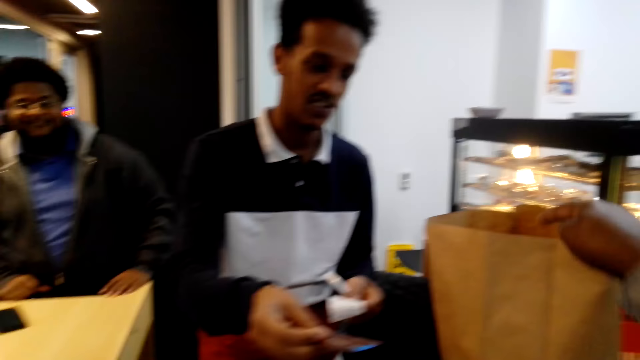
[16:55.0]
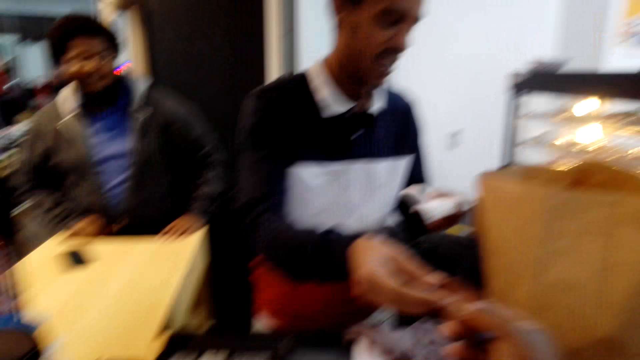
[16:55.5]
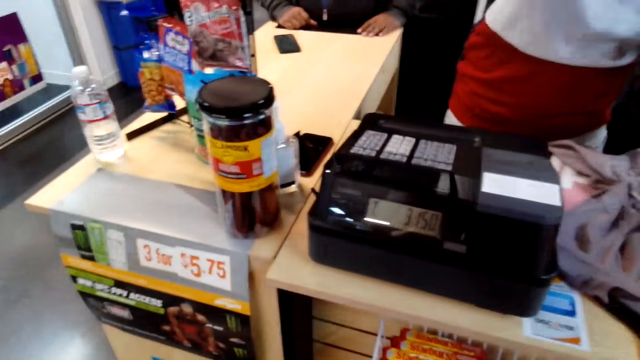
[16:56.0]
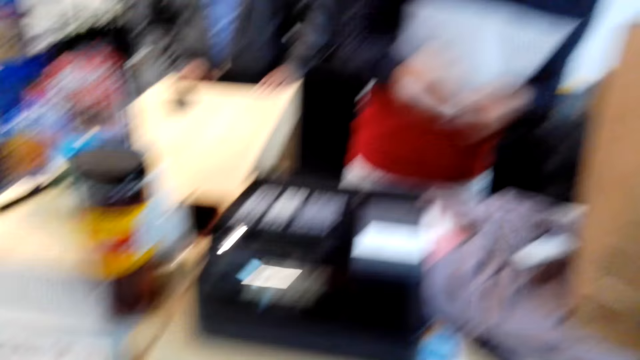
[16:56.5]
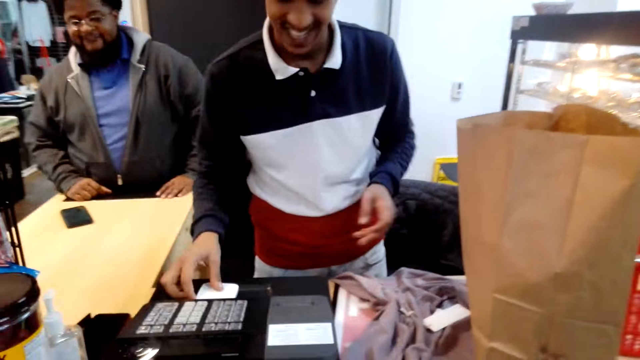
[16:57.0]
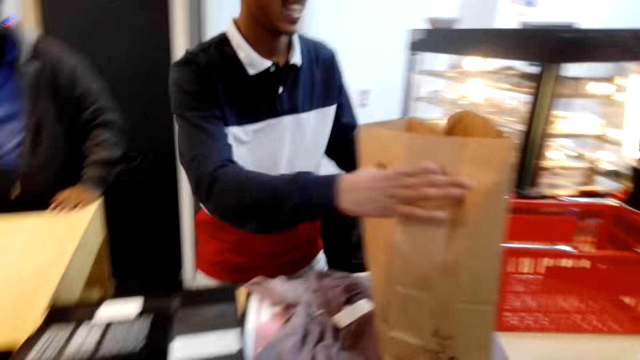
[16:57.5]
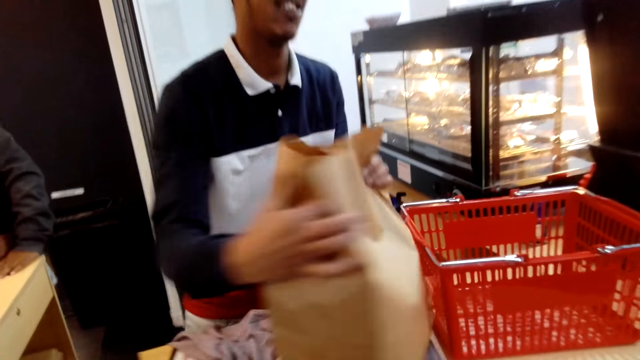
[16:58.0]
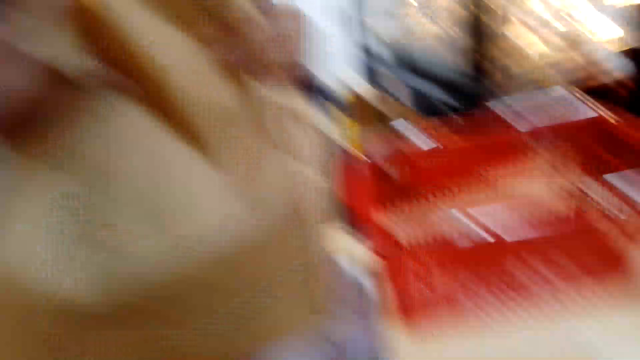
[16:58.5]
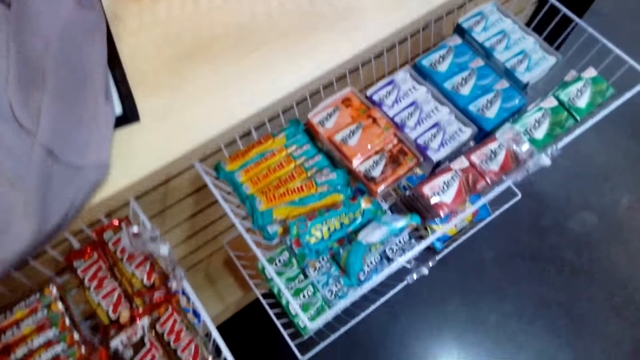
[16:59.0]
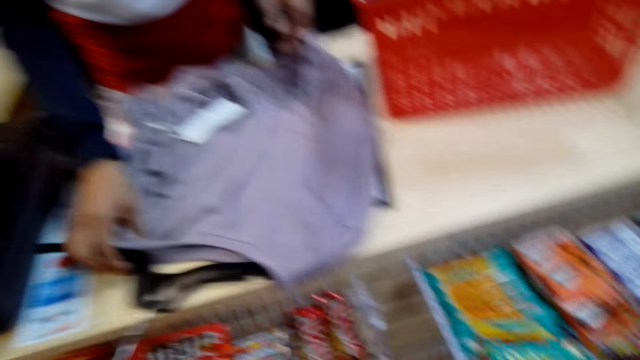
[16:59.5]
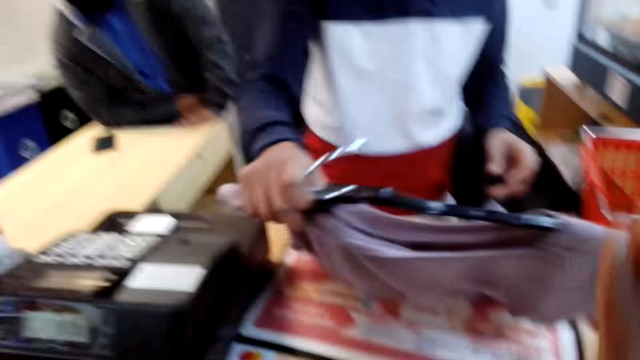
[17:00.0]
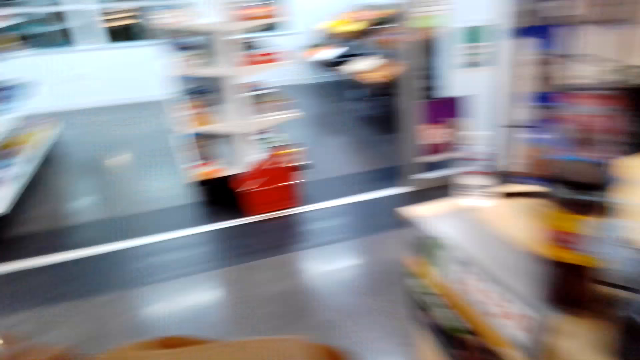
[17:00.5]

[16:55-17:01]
The camera wearer points towards the packet paper. They take the card. The cashier puts the credit card machine on the cashier machine, gives the camera wearer the packet paper, and gives the camera wearer the shirt.

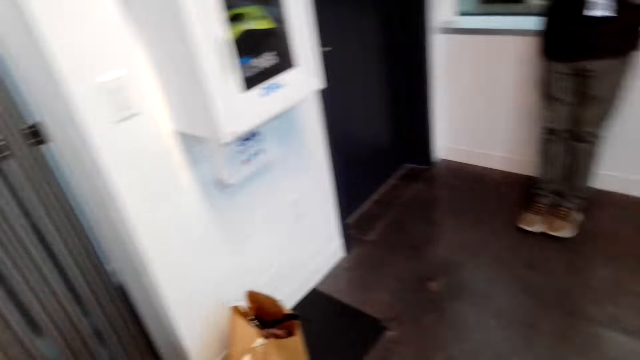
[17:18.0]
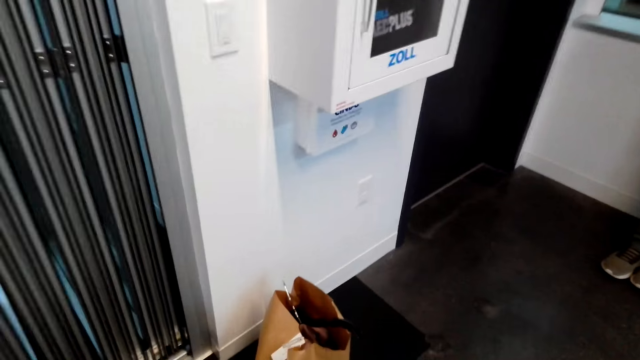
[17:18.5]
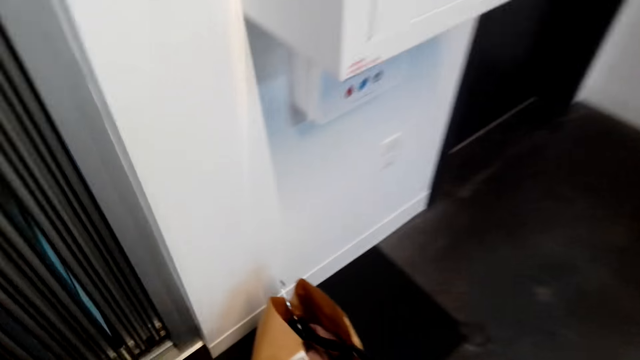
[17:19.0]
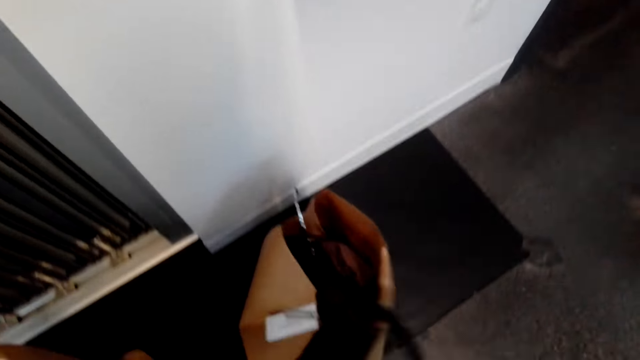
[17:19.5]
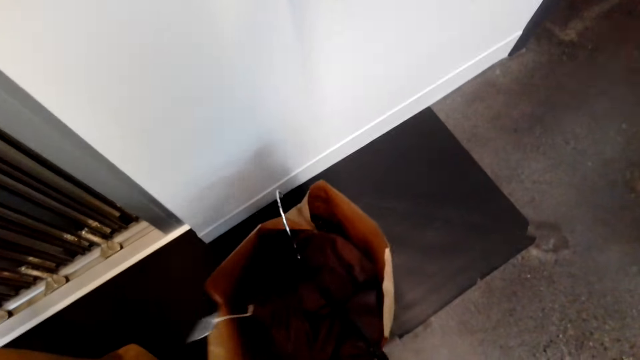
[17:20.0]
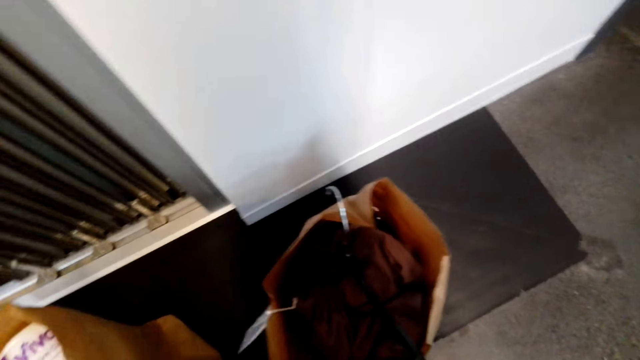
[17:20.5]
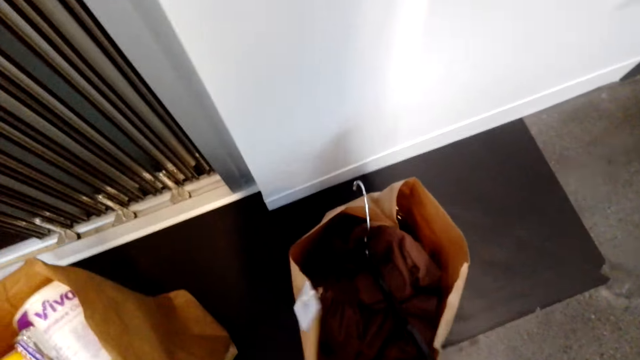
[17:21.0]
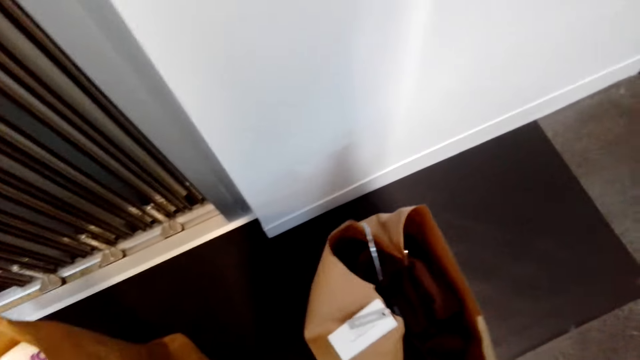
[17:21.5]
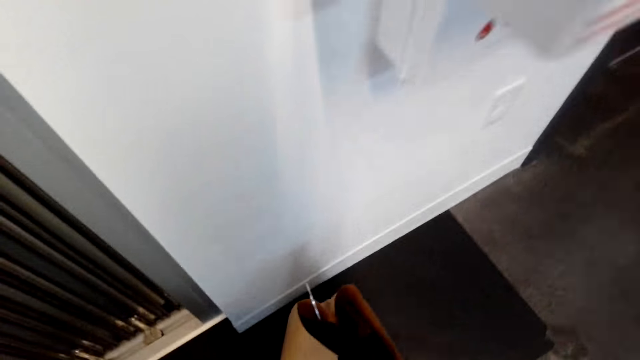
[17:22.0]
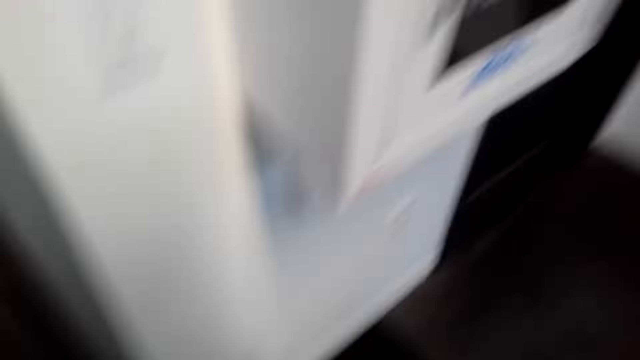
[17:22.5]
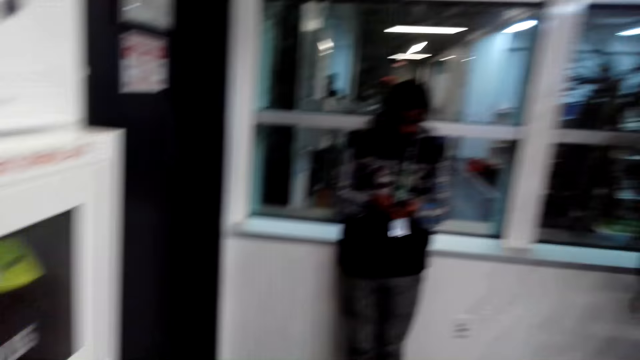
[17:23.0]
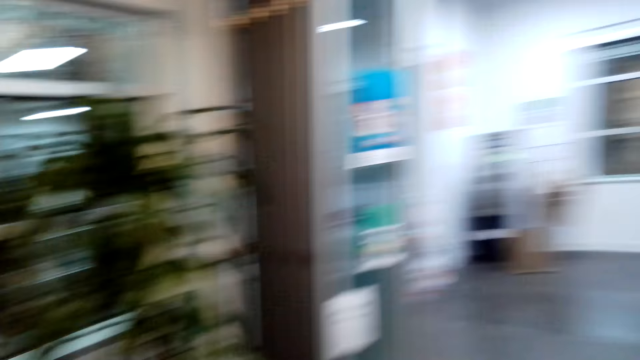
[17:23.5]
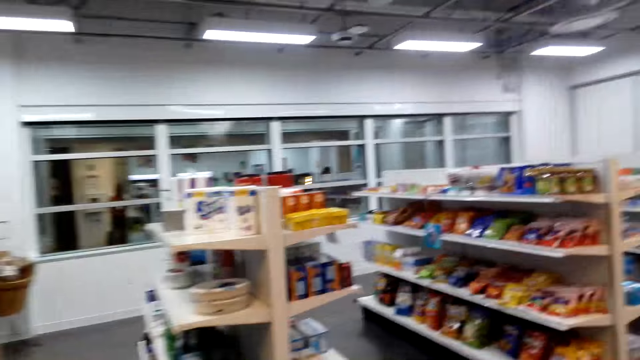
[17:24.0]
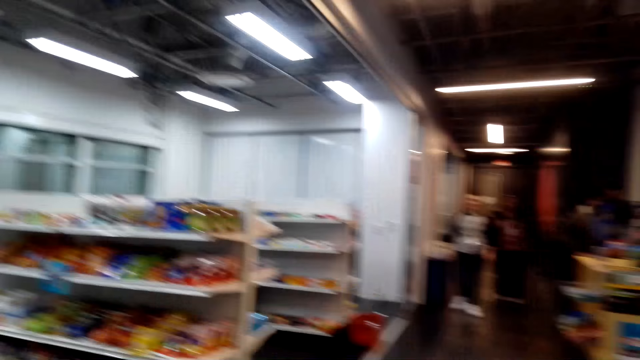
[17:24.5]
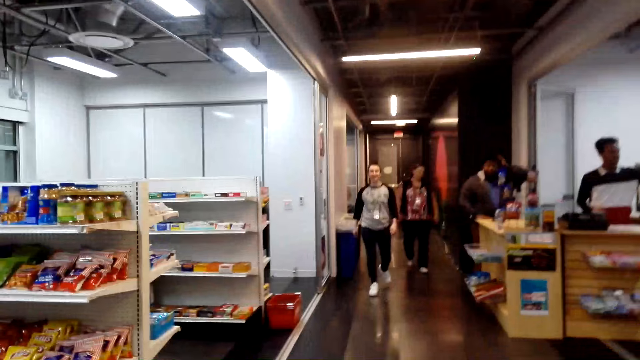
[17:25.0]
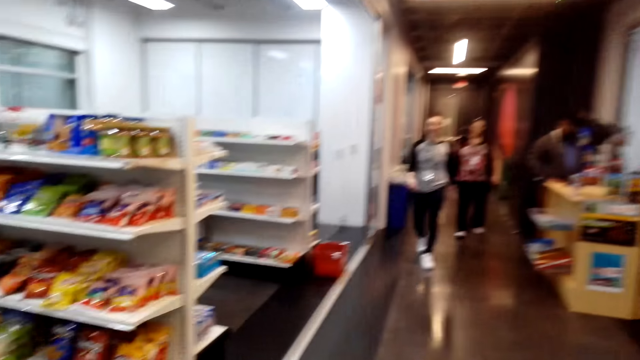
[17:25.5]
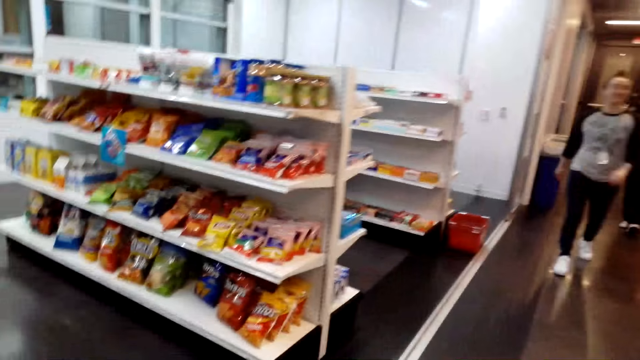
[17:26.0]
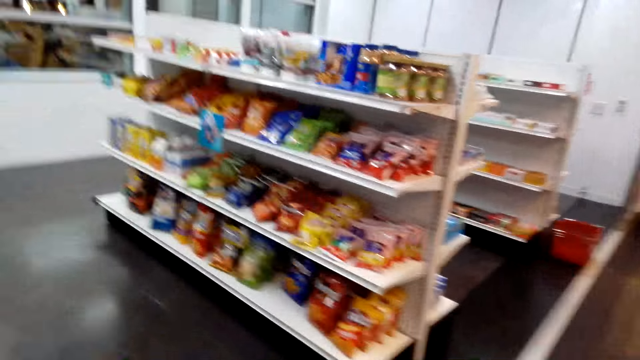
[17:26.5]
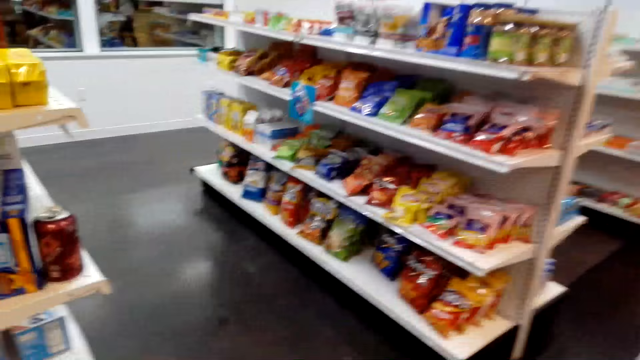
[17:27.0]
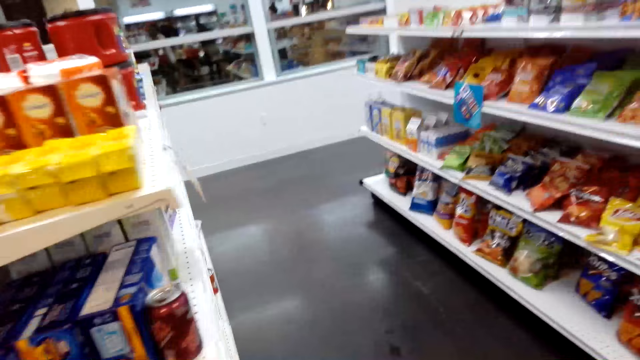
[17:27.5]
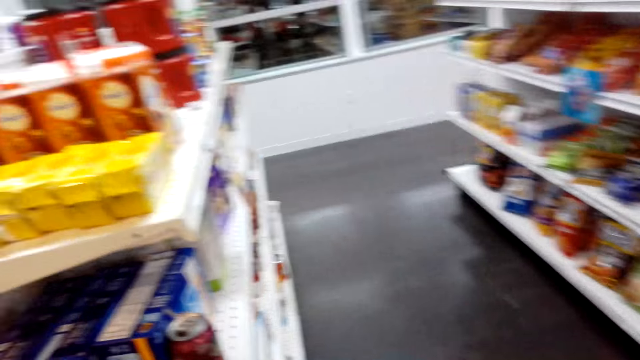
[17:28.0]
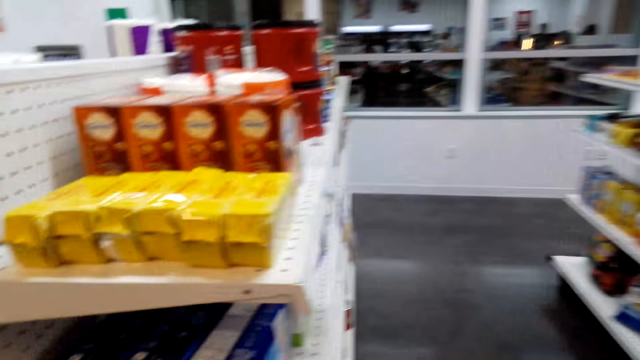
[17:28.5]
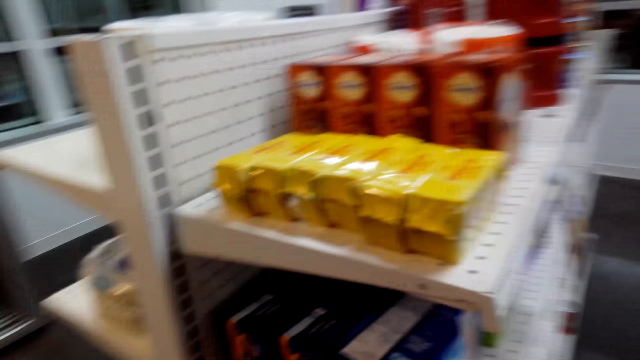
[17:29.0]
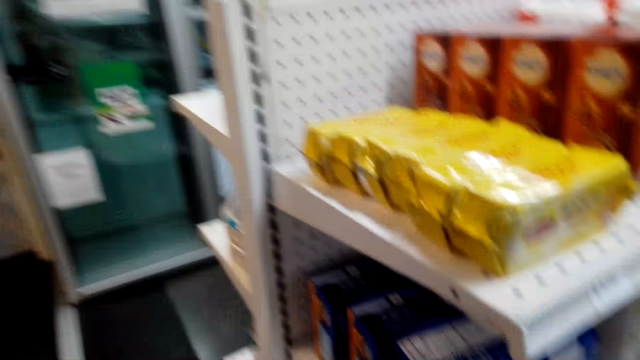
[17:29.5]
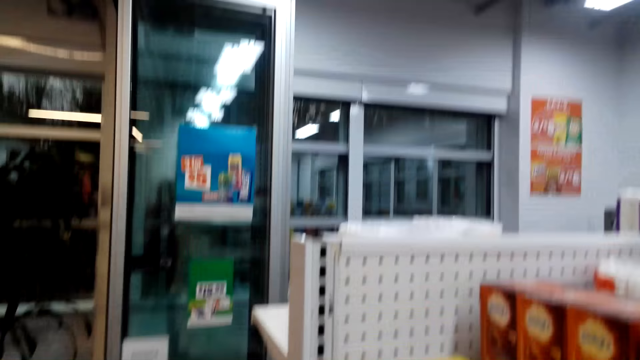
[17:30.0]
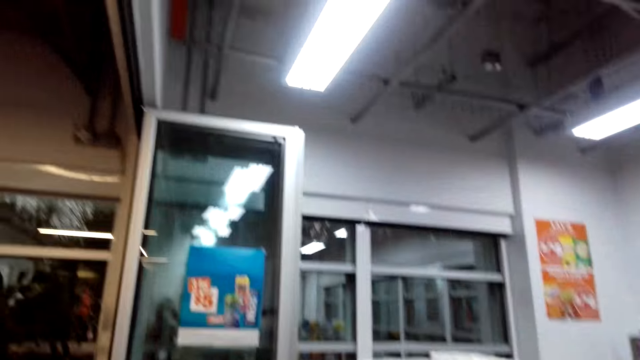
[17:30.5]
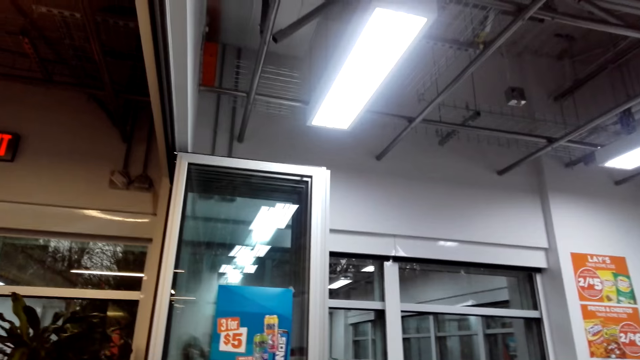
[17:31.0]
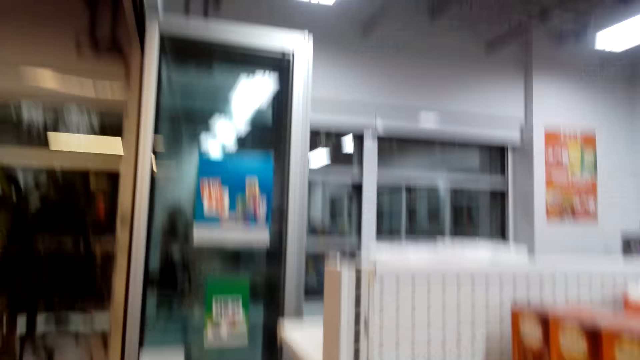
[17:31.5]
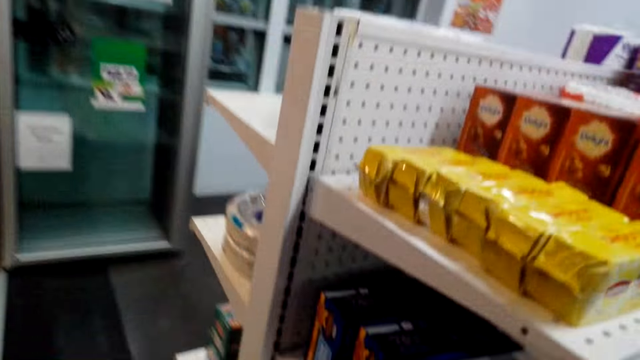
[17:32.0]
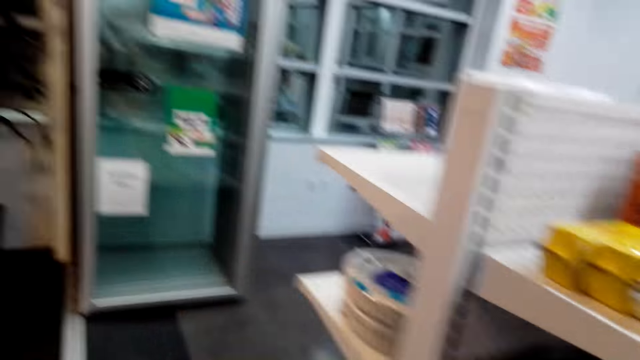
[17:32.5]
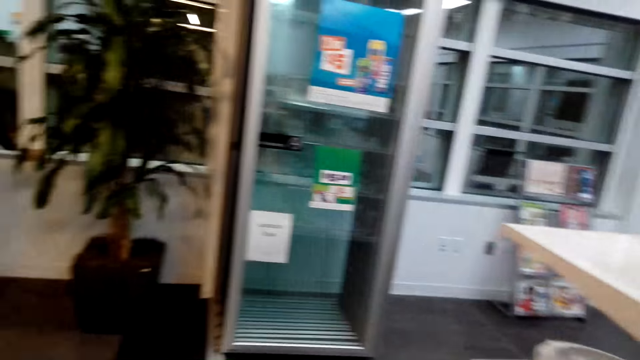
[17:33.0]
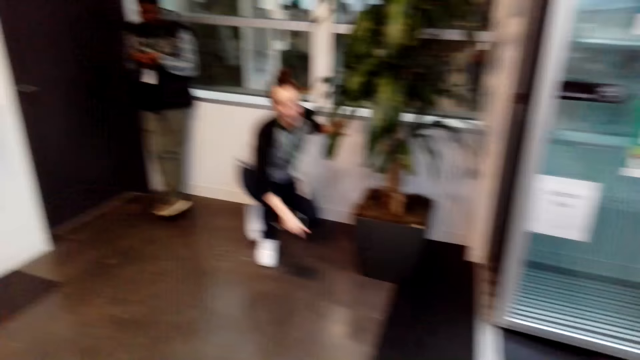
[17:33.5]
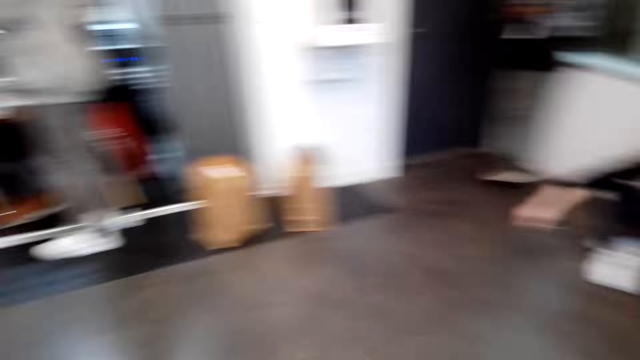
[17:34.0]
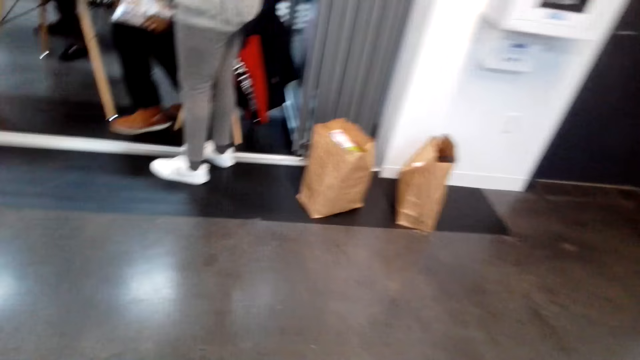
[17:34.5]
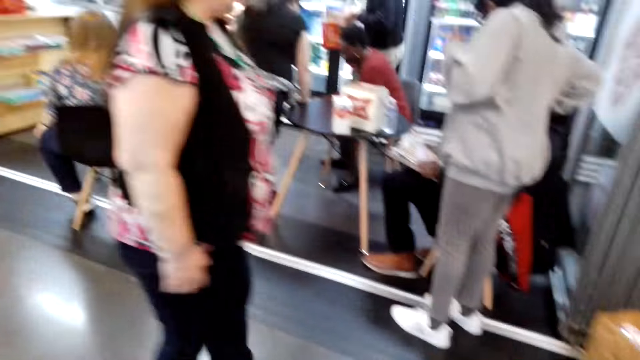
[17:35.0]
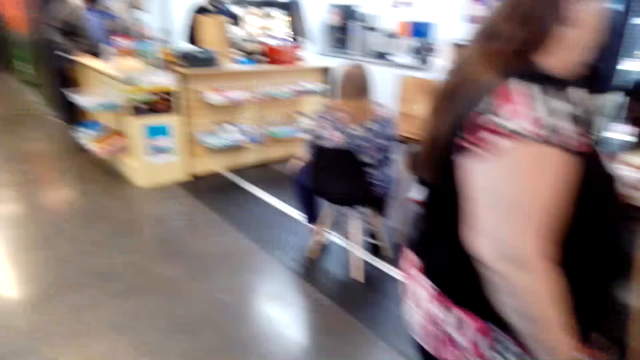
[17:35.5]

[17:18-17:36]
The camera wearer adjusts the packet paper. They touch the paper basket. They walk around in the supermarket. They look around in the supermarket.
